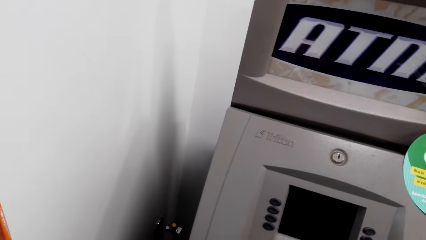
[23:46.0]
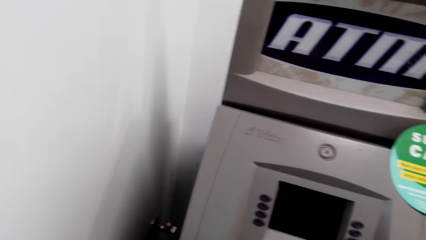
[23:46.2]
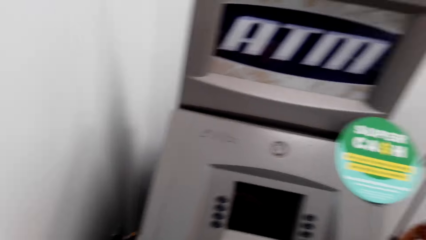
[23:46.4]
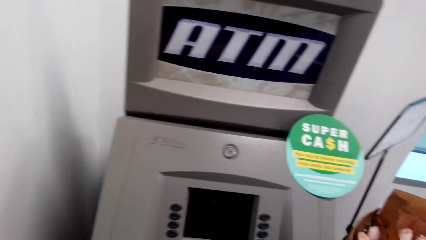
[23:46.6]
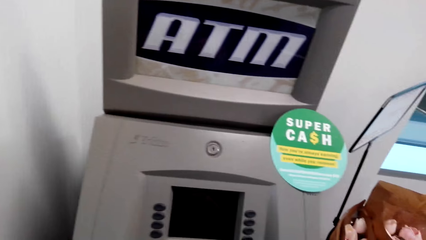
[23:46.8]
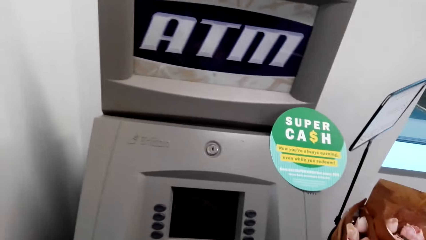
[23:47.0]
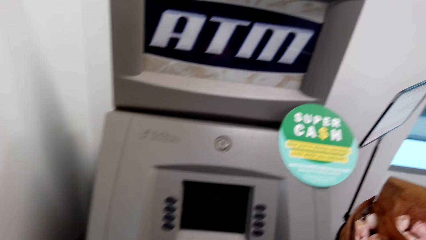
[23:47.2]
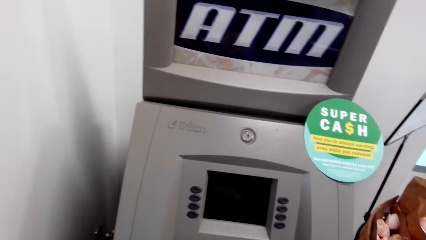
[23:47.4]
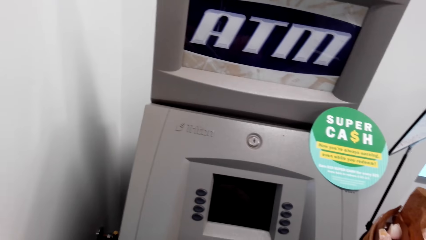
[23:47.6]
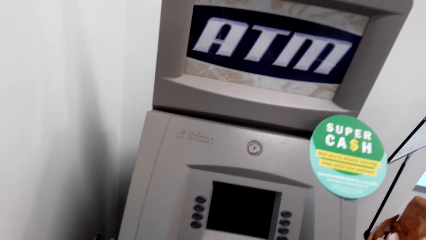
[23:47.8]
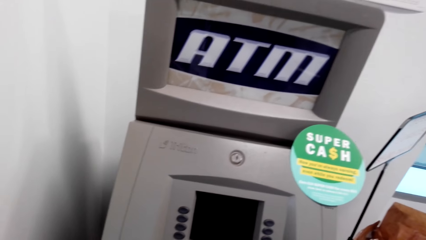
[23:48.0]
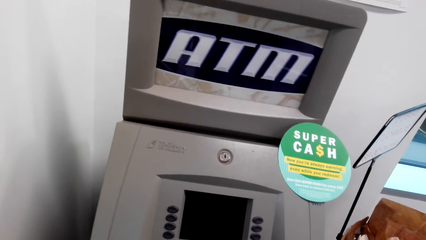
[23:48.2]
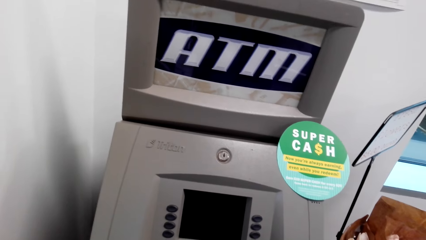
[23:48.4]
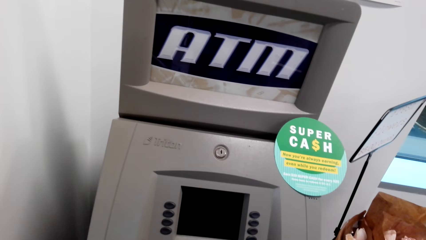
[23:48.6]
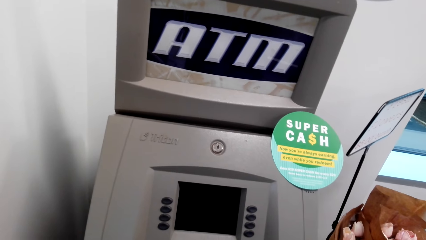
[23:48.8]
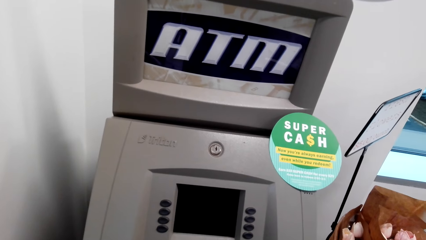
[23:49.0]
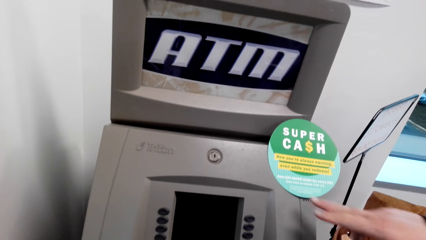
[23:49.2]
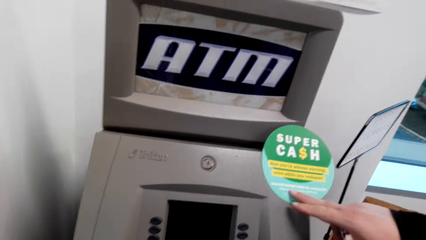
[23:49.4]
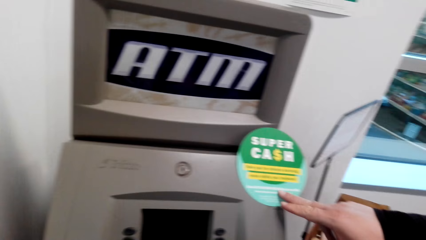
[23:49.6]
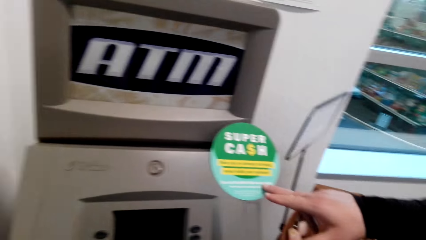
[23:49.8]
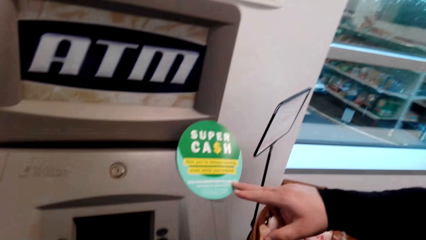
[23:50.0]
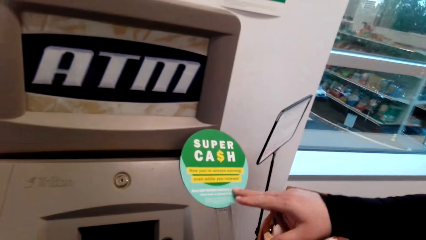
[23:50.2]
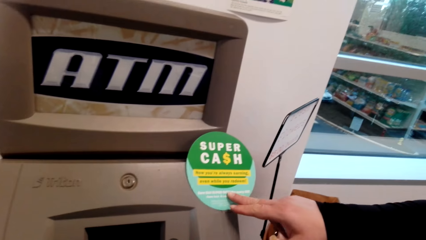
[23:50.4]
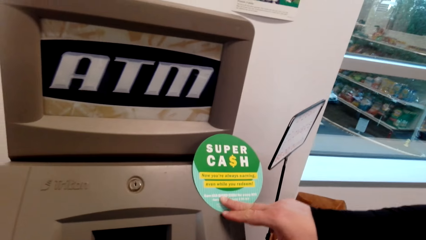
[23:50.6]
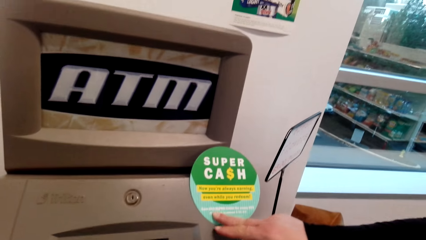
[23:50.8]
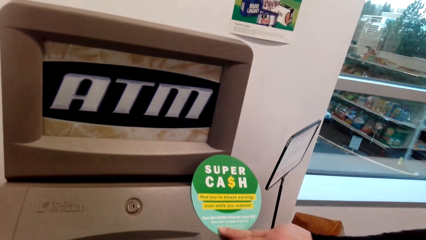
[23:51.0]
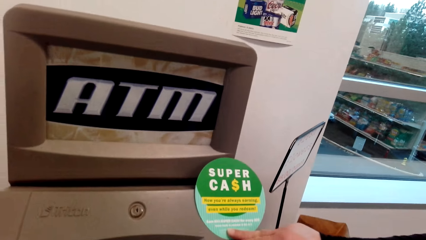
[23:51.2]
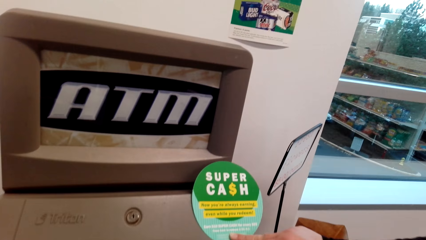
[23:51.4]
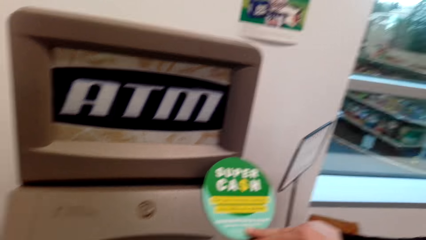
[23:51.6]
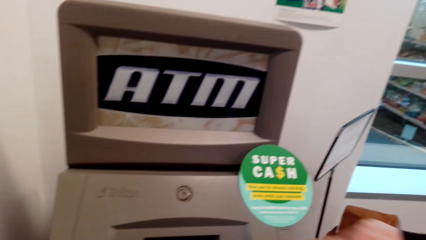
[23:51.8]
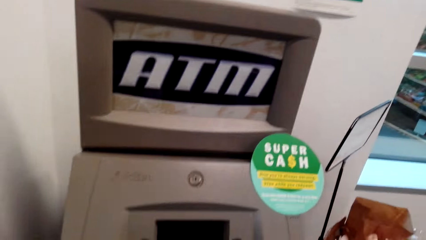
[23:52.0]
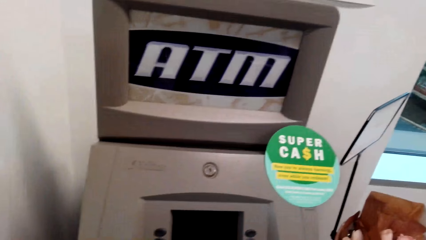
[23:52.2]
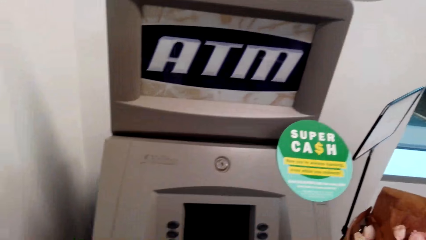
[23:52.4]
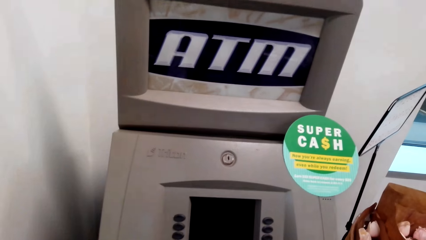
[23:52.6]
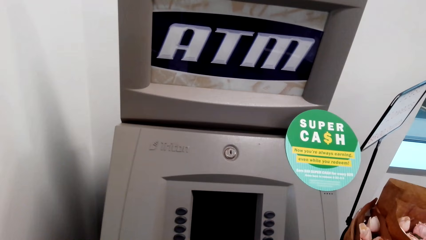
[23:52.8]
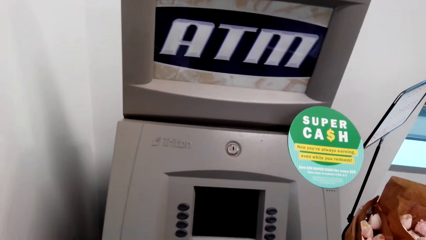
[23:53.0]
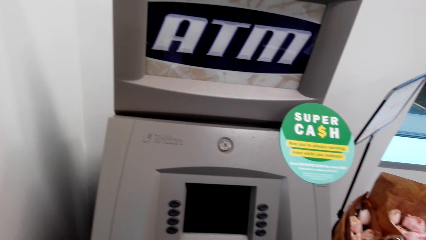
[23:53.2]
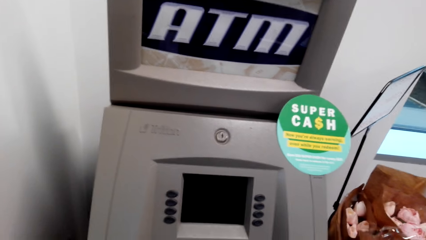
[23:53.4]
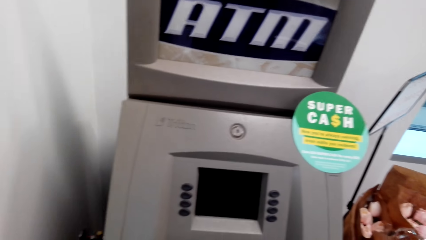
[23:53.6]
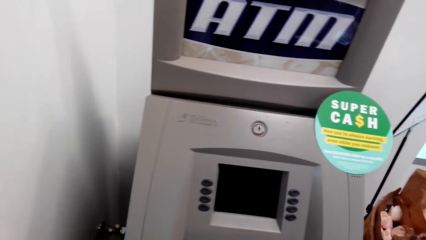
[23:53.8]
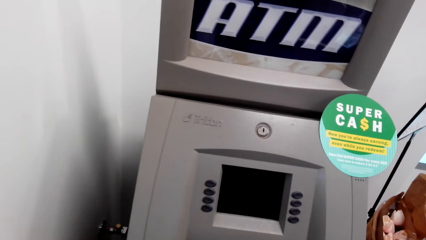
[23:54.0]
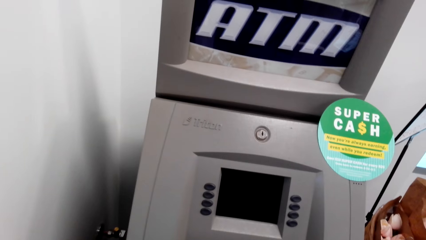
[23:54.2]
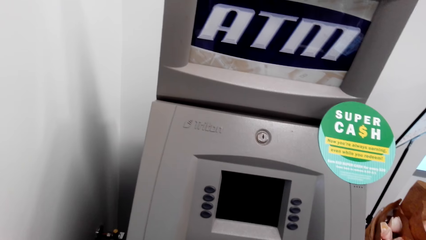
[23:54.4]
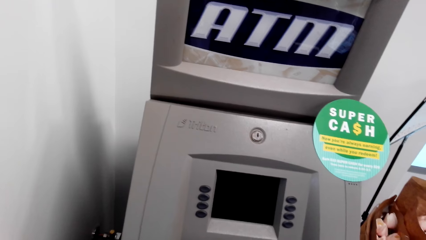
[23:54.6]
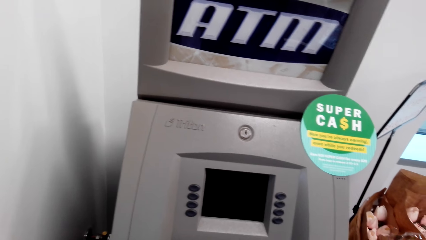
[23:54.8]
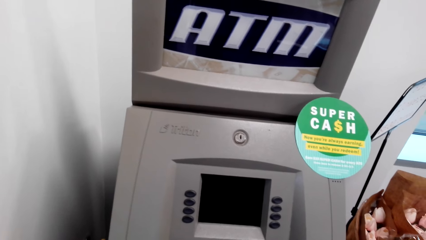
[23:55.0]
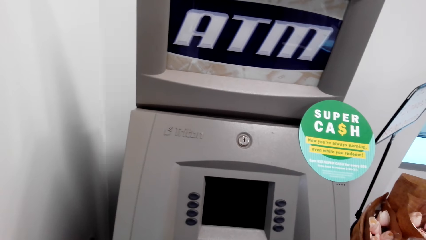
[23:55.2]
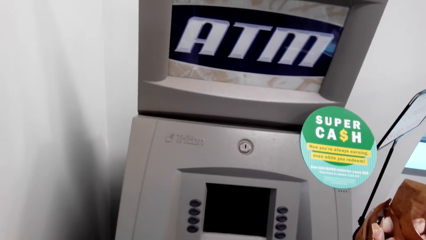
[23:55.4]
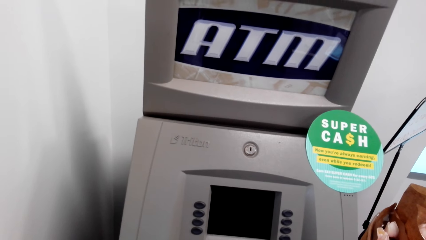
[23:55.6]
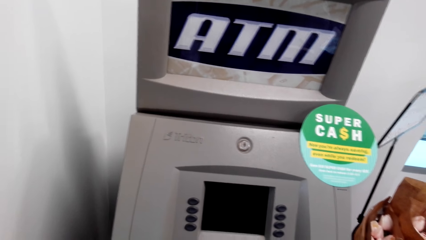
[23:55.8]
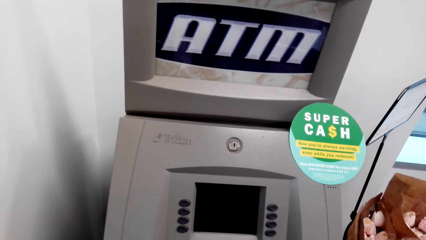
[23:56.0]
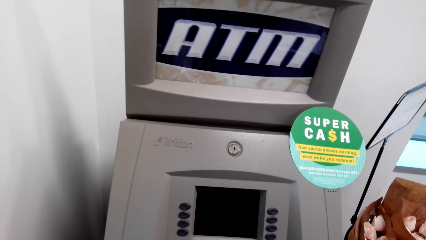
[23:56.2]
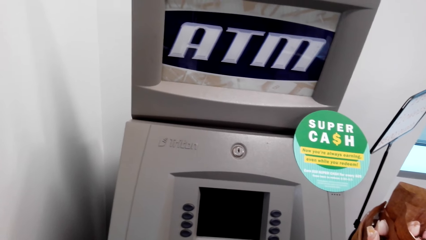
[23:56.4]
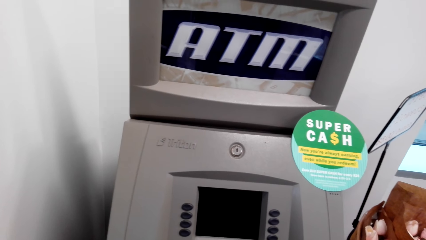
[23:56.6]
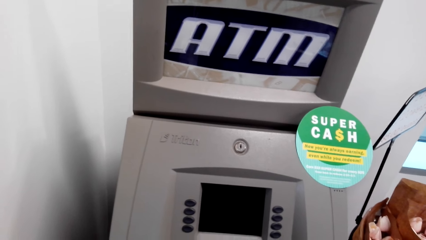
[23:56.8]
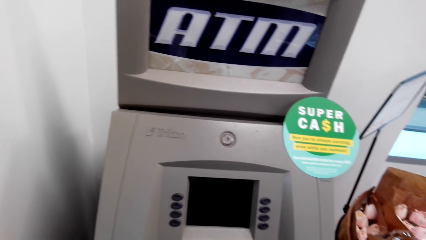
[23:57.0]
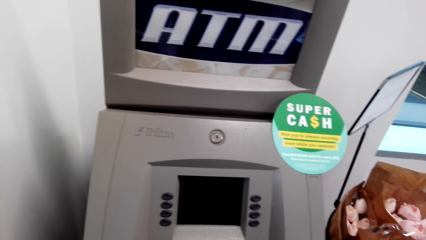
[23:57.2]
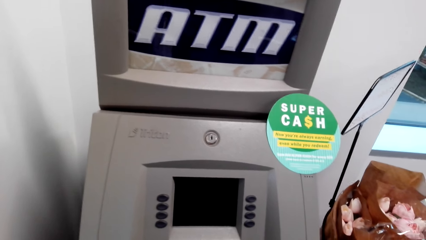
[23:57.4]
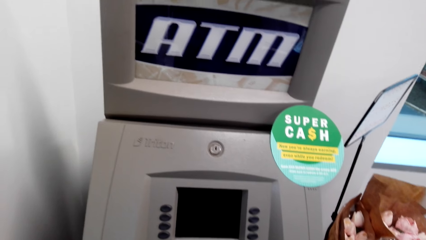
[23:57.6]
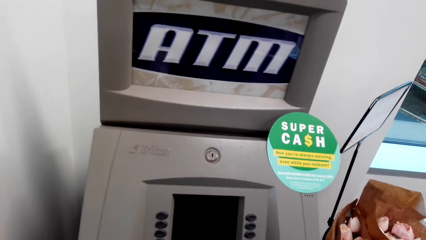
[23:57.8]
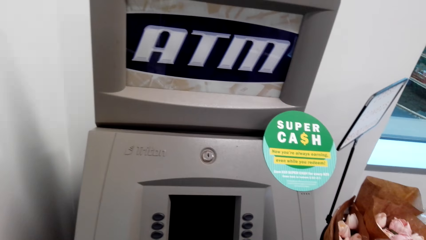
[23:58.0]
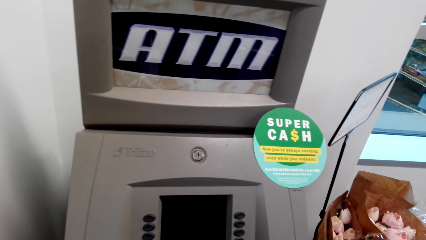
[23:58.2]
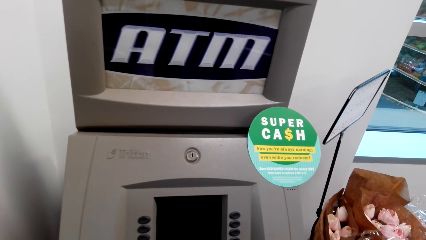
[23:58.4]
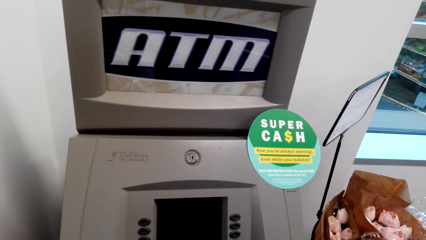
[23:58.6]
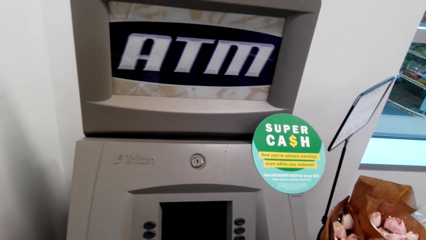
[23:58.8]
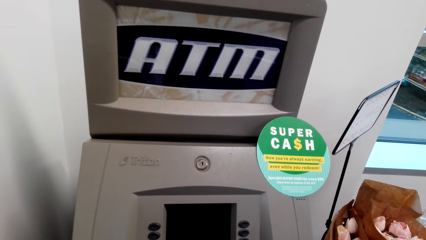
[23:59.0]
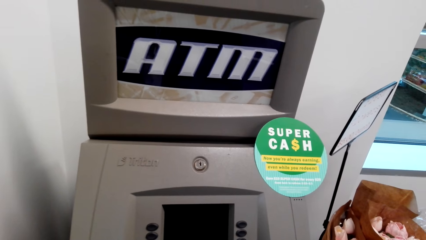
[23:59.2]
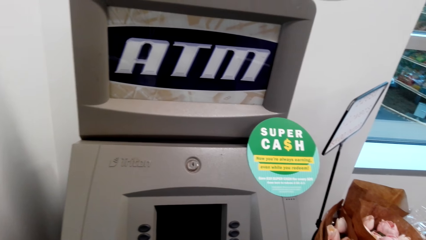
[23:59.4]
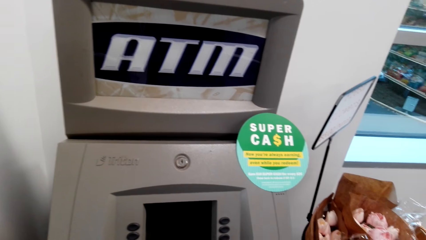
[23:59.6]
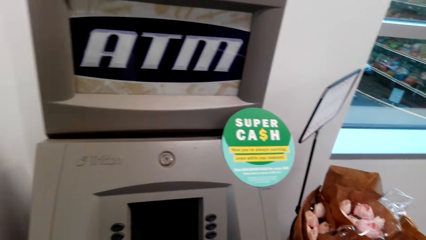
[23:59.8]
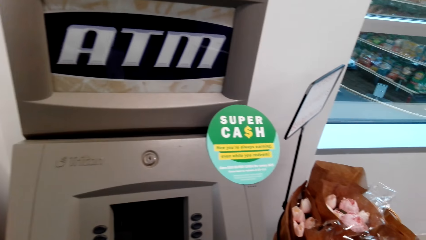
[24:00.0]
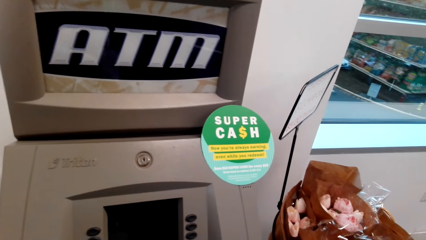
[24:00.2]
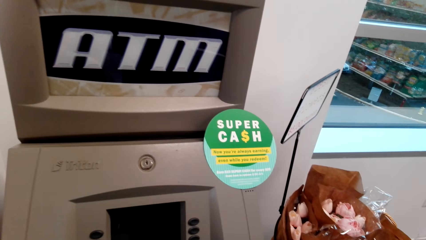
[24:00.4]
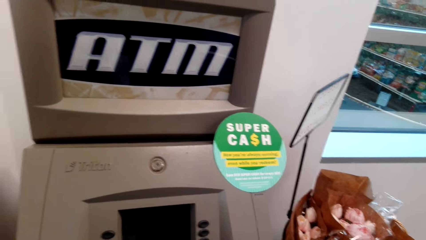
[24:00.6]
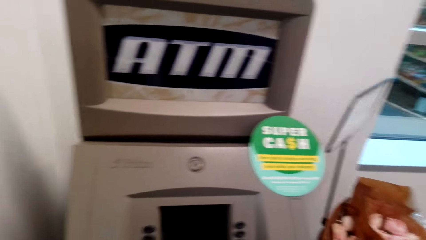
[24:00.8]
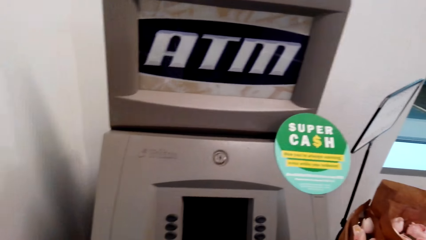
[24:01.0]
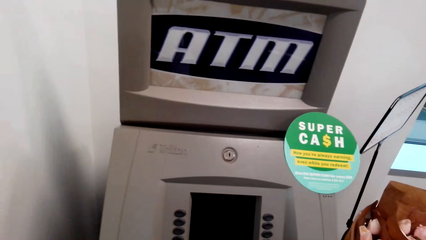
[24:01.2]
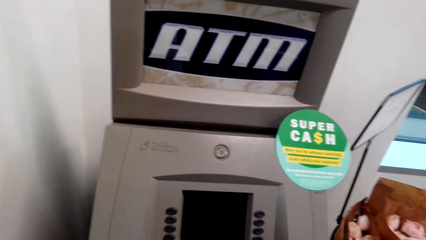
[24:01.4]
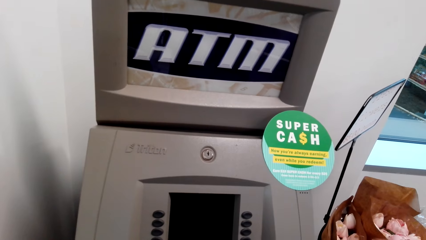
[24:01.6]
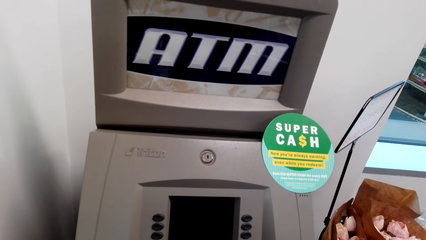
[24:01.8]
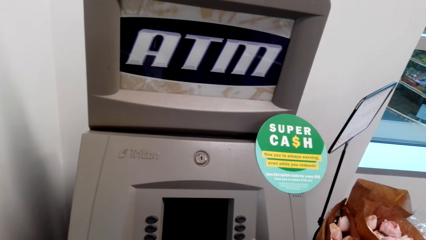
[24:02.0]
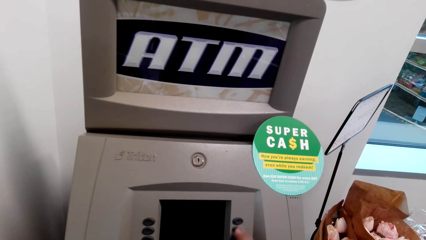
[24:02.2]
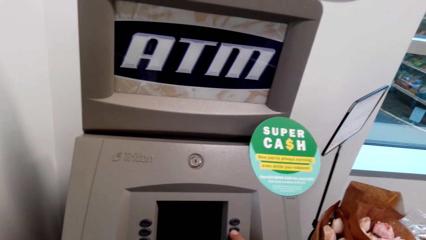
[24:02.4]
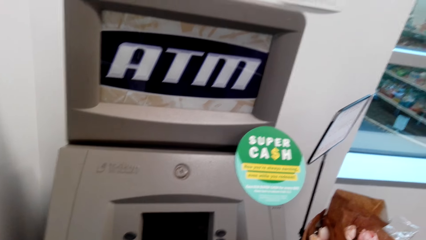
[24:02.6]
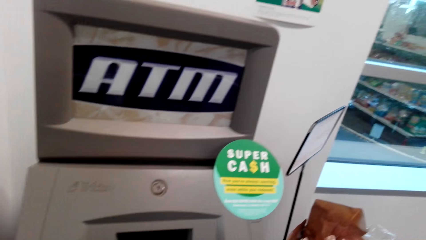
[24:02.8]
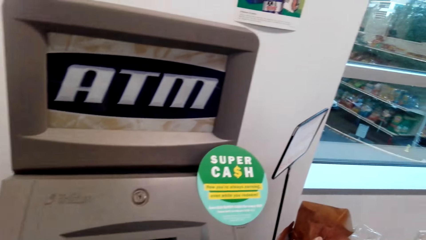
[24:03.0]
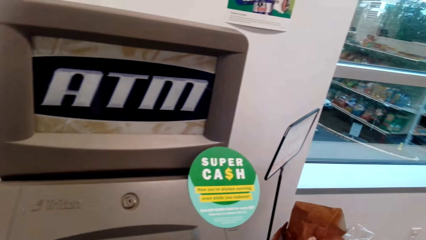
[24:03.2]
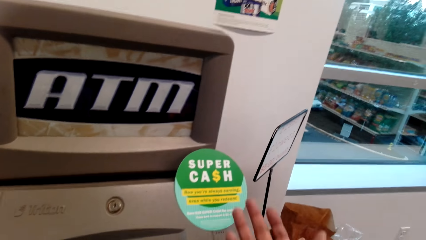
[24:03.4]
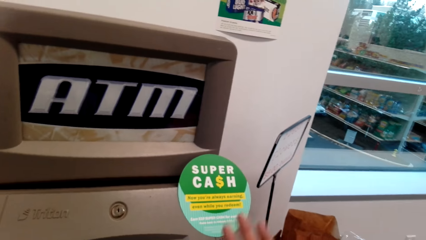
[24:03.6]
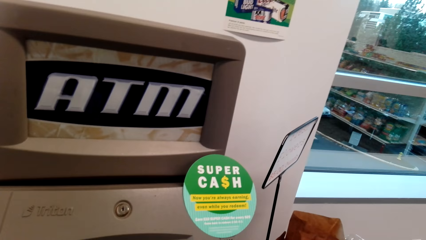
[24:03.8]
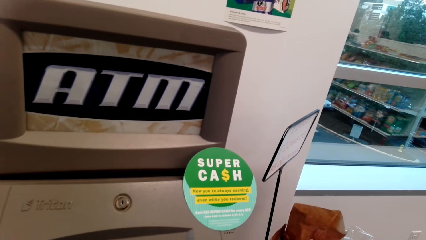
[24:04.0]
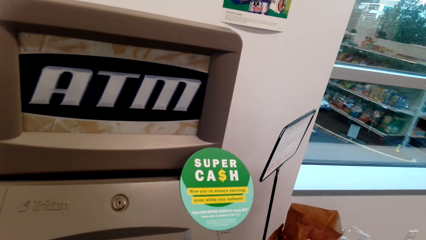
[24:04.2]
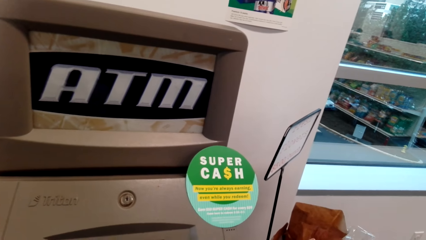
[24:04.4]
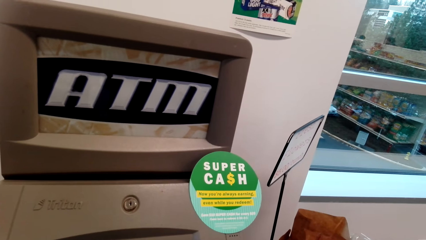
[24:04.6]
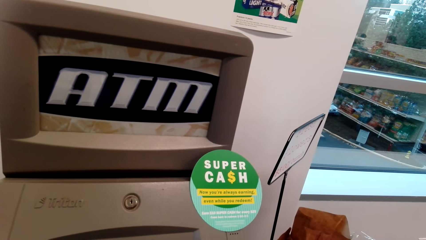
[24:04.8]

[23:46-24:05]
The camera wearer stands. They stop. A woman touches paper. The camera wearer operates the ATM.
